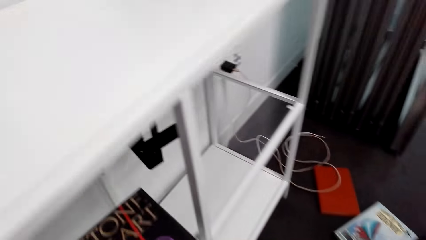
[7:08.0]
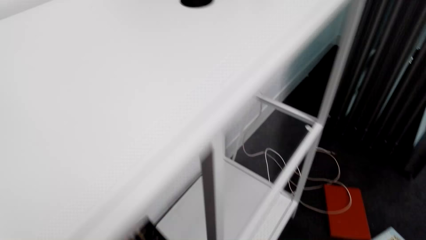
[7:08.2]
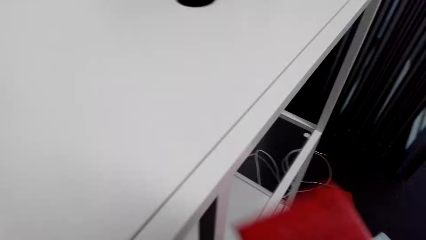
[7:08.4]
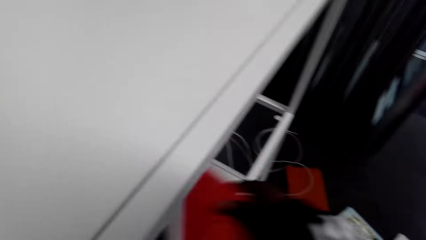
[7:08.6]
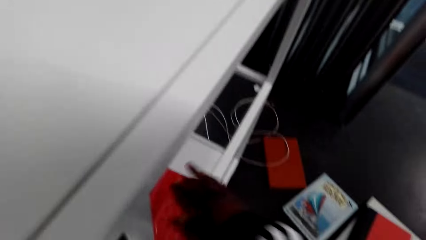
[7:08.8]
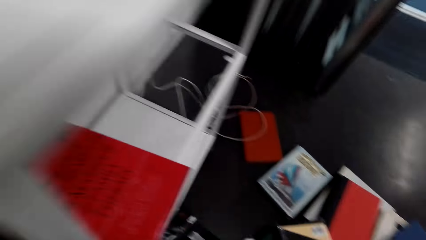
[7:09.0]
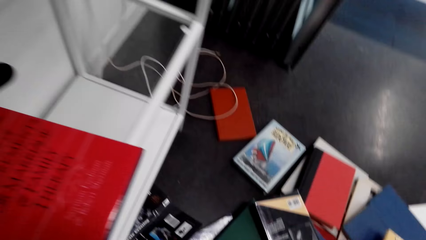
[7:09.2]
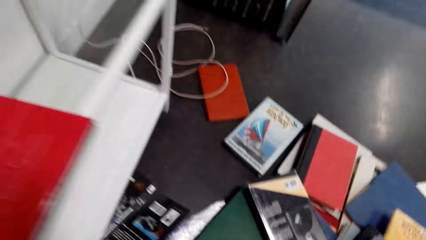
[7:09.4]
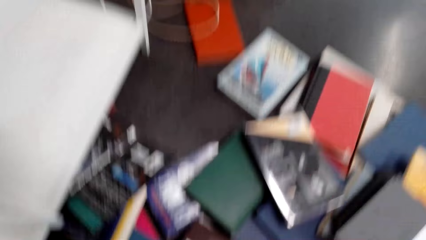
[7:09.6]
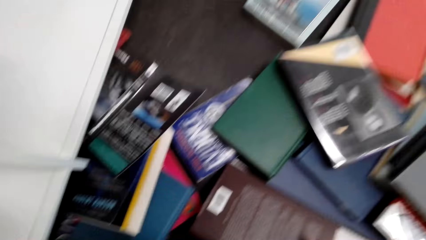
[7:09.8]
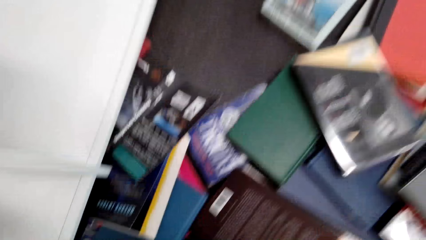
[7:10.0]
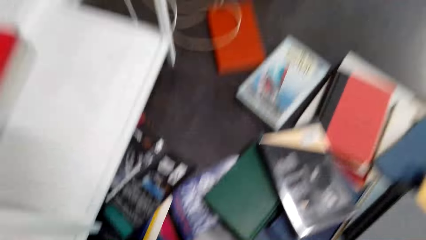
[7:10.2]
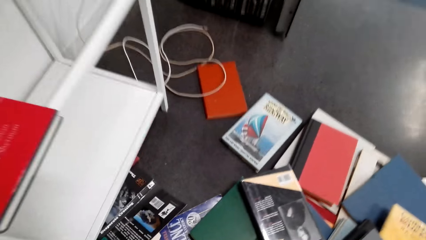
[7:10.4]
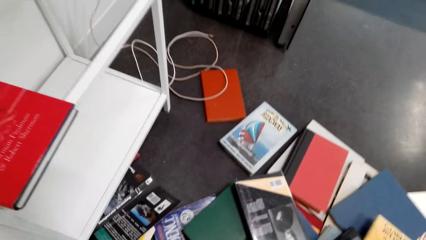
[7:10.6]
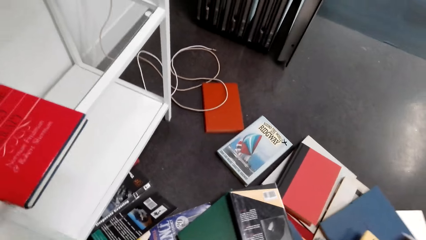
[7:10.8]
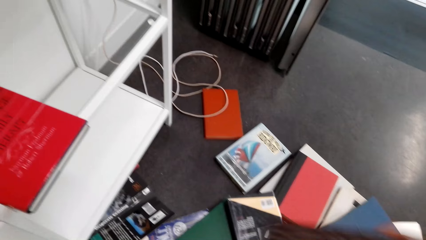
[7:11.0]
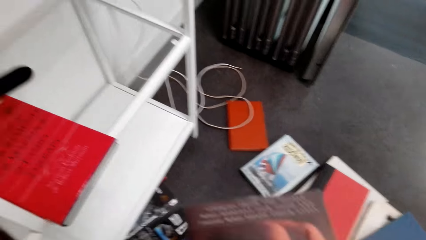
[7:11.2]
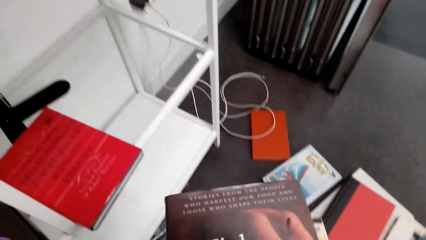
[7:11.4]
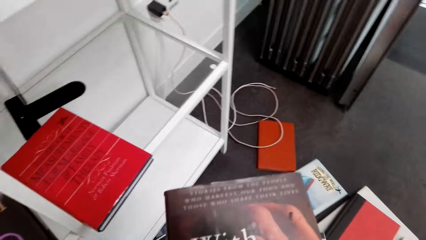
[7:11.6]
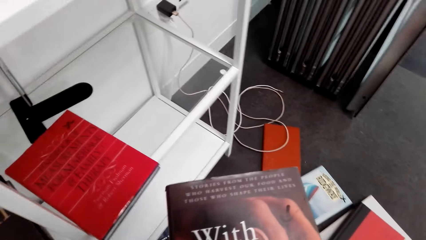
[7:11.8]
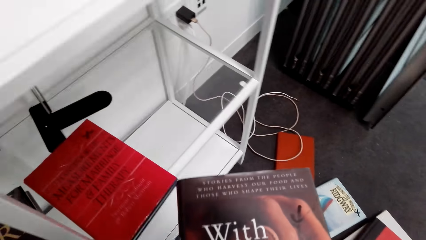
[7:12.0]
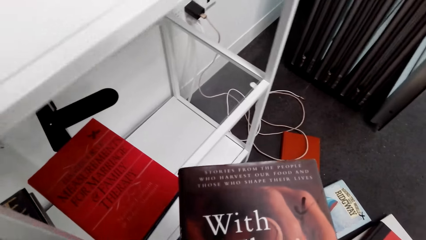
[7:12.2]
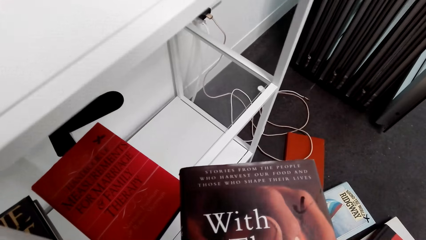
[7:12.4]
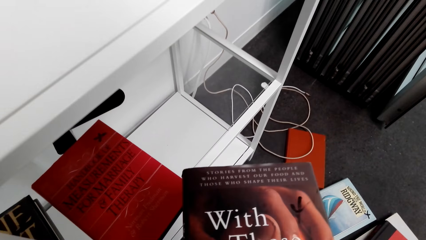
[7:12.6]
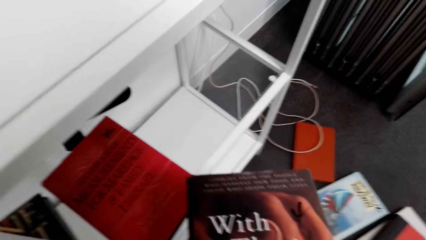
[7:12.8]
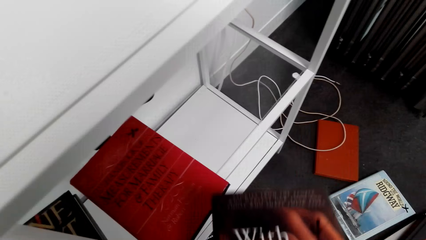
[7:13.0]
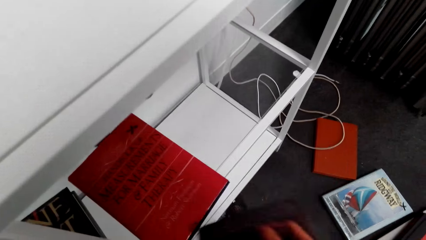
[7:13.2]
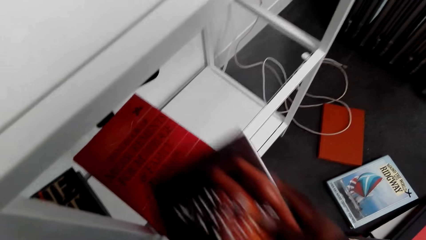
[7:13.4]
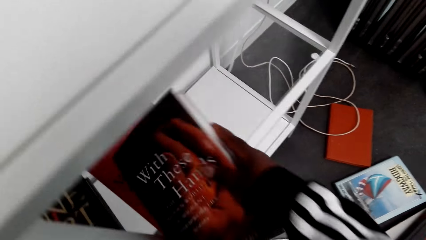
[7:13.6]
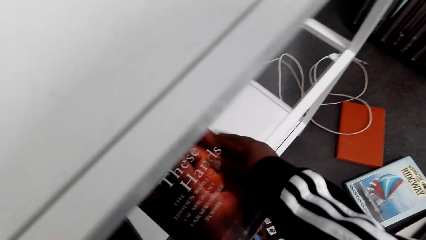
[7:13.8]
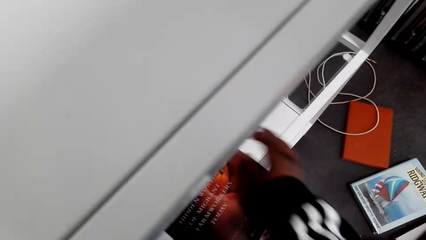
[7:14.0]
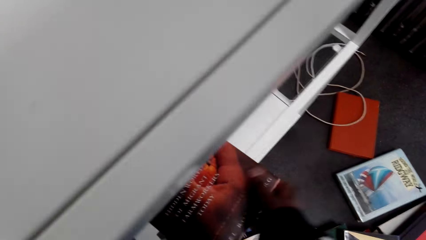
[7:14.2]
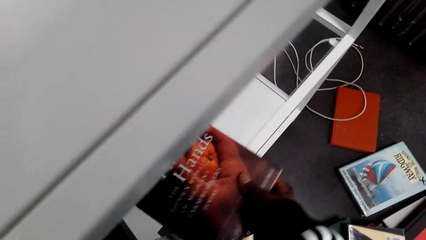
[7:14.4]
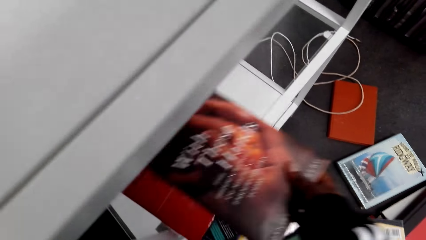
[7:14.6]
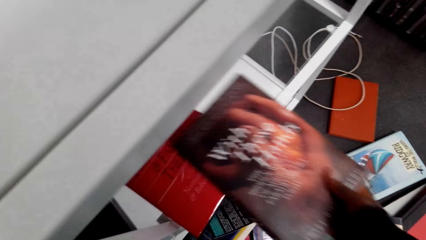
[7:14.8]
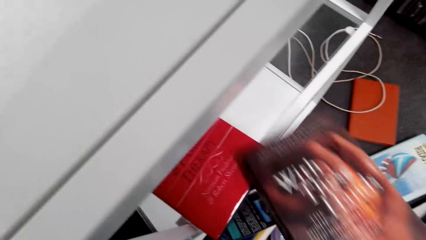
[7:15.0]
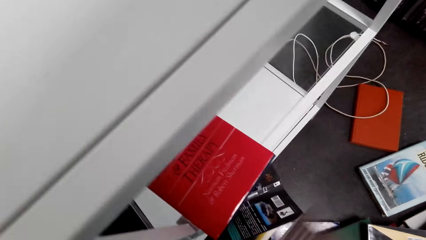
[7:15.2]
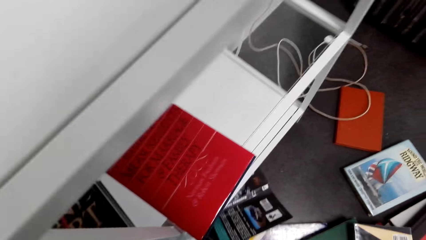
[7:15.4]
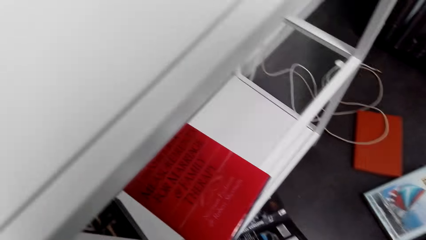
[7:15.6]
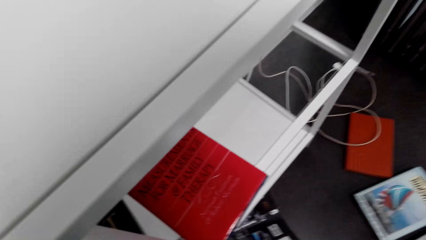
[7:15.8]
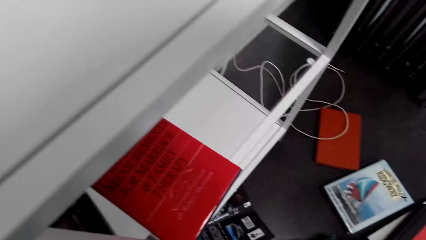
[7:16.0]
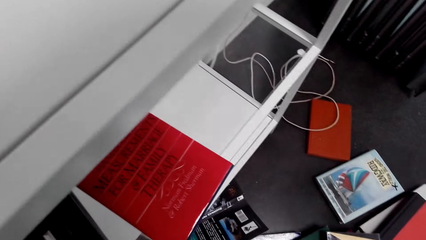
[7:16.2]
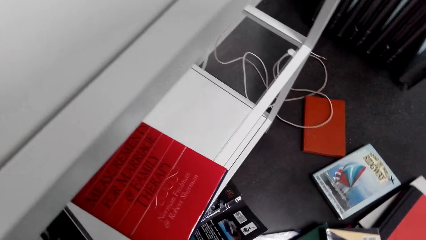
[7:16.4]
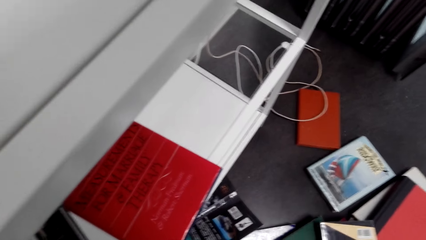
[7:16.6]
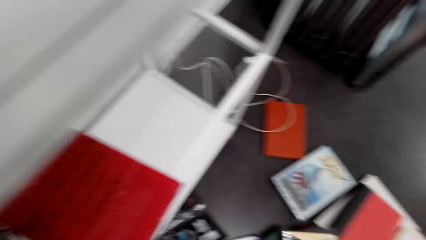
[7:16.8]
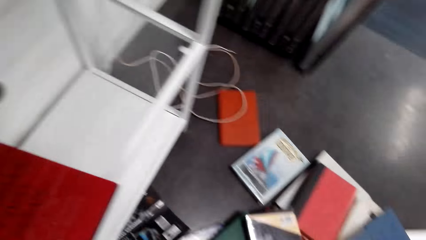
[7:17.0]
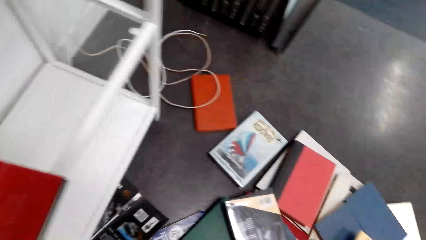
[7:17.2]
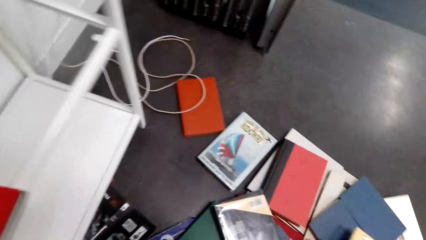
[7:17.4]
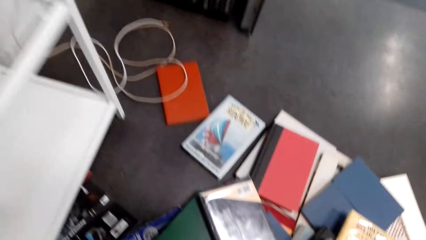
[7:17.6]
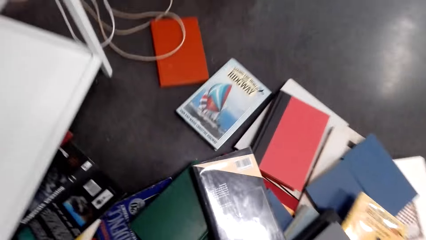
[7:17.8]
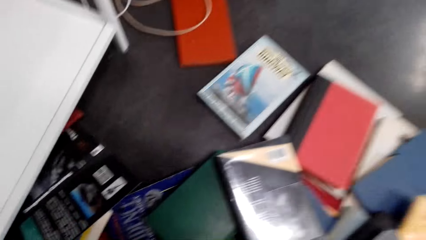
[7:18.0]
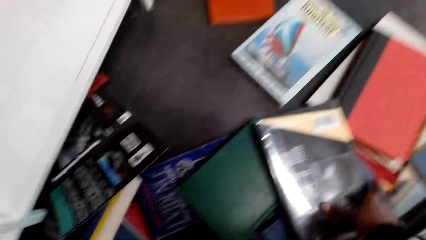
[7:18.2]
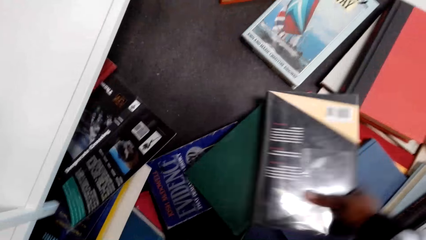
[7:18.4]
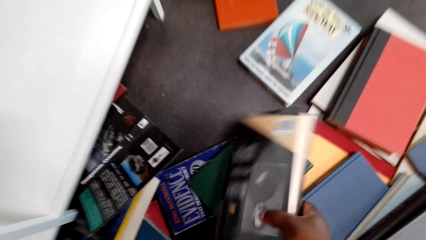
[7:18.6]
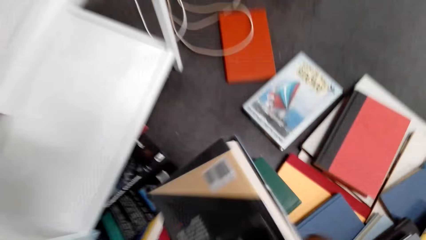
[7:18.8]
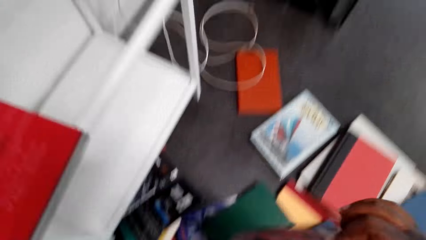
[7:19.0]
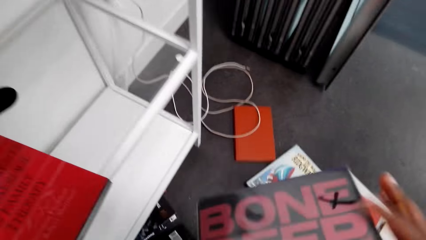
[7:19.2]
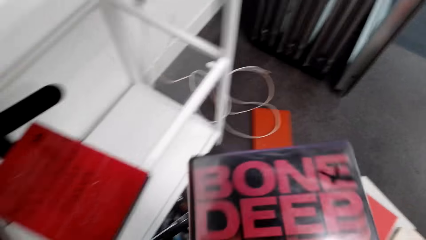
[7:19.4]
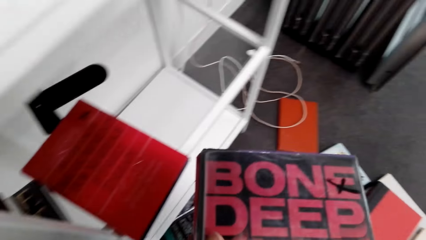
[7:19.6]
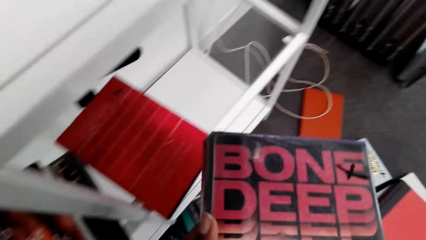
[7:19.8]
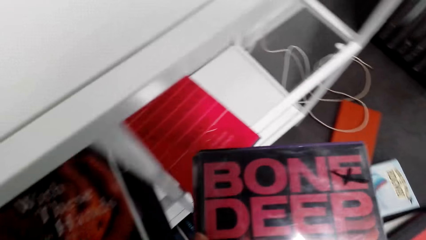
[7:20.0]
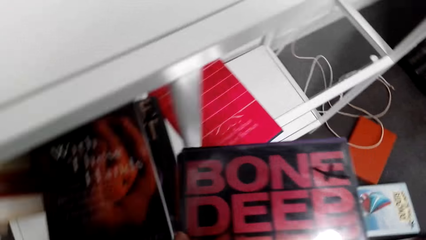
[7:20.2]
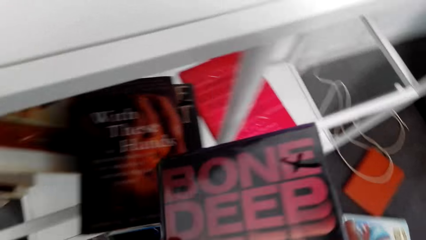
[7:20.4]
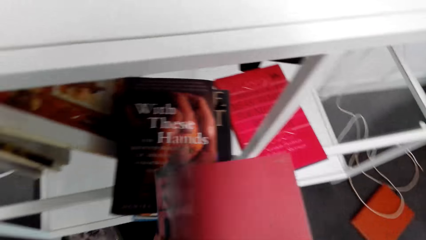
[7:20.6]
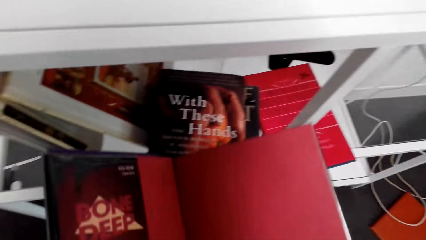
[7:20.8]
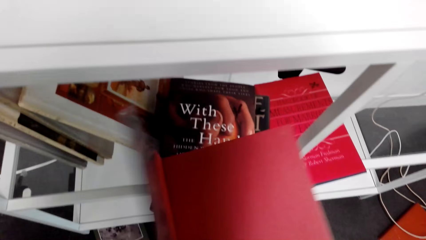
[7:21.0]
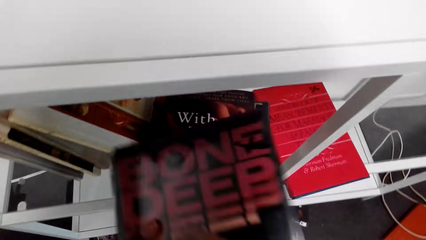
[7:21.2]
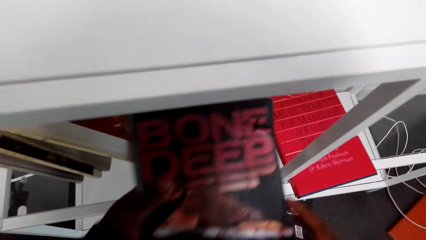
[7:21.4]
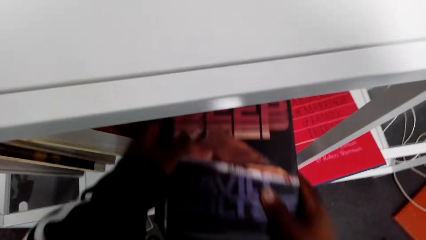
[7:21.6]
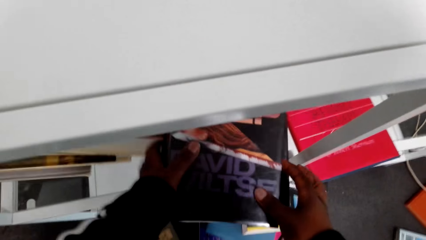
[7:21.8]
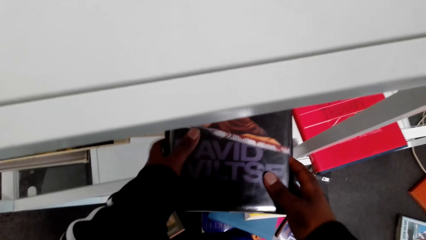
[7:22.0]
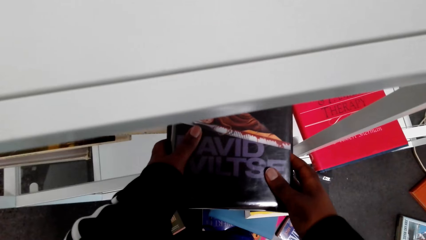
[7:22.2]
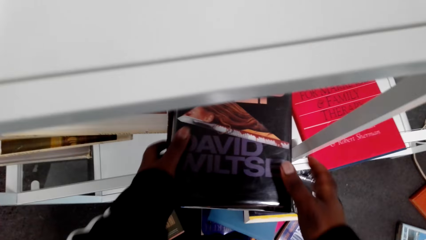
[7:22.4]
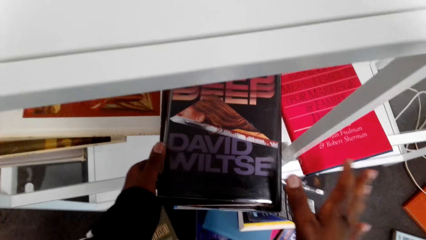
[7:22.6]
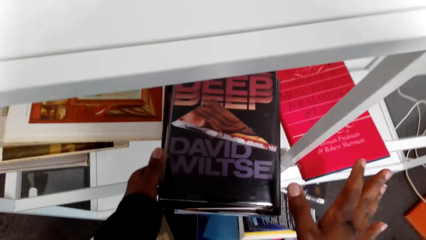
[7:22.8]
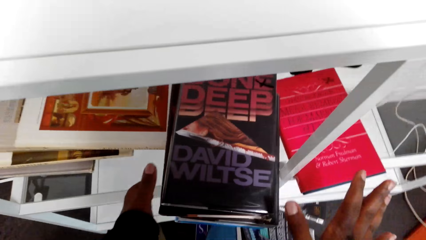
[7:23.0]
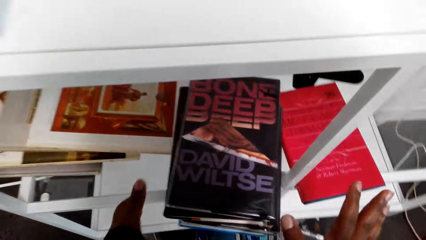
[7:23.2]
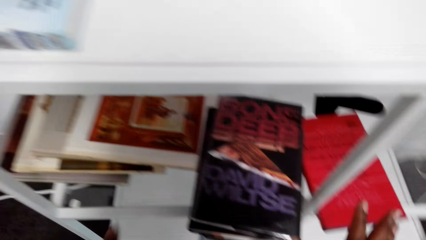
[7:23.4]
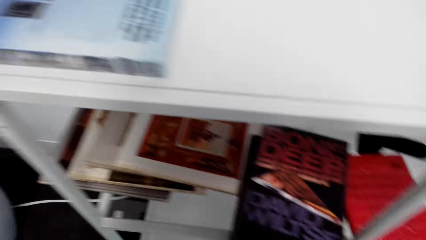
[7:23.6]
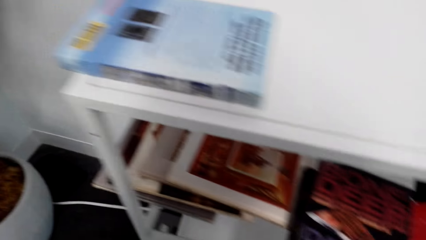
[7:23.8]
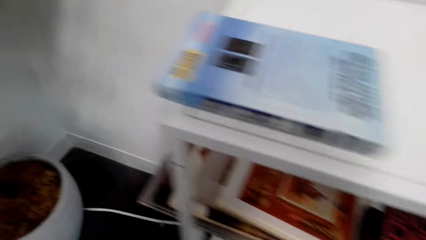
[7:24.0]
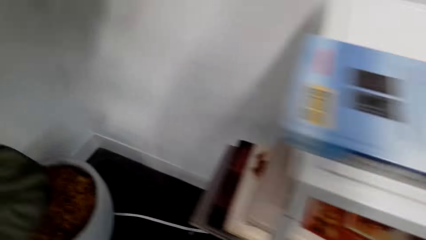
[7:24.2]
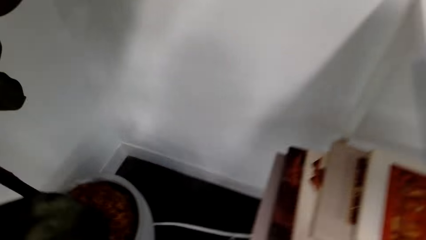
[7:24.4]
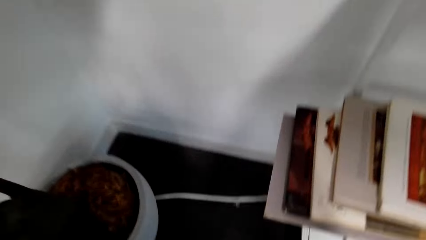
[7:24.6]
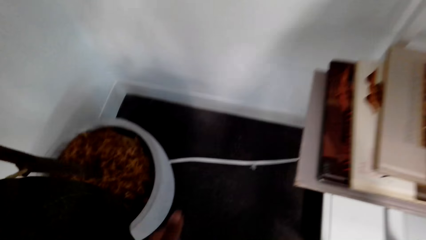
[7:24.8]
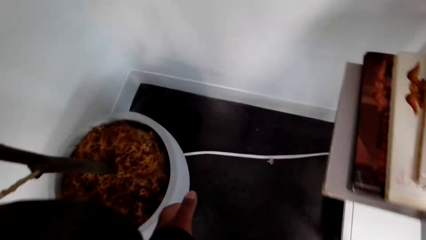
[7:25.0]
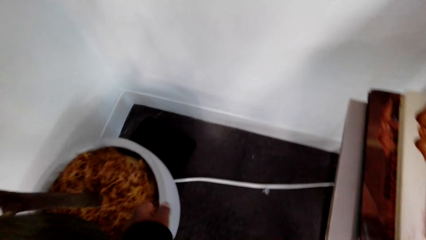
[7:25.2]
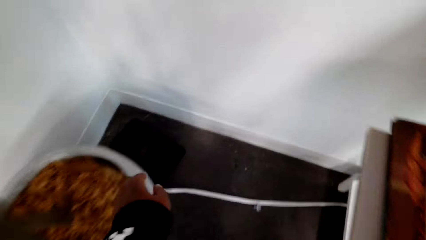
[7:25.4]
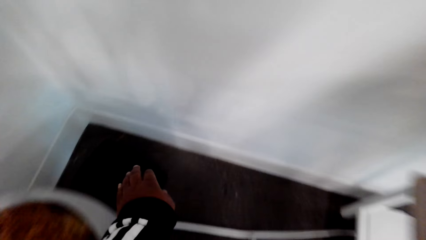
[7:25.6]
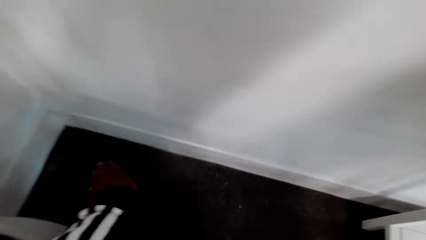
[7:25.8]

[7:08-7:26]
The camera wearer picks a book. They put the book in the bookcase. They pick a book. They view the book. They put the book in the bookcase. They remove the book from the bookcase. They pick a book on the floor. They view the book. They put the book in the bookcase. They walk towards the wall.
